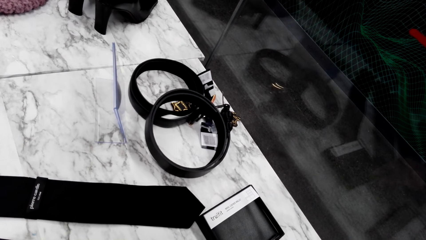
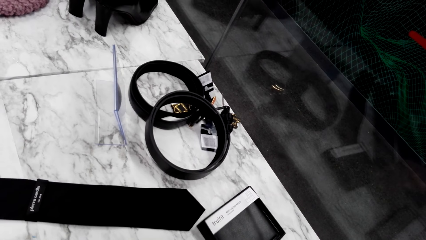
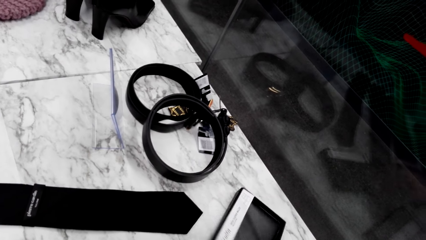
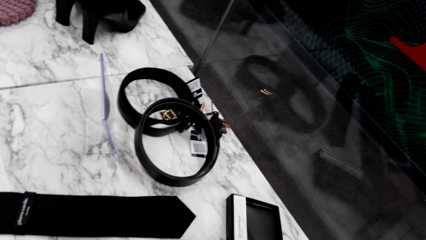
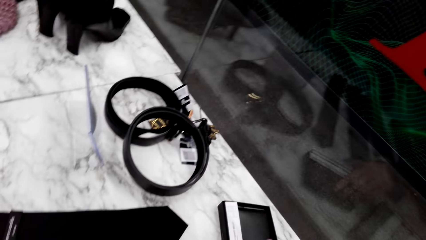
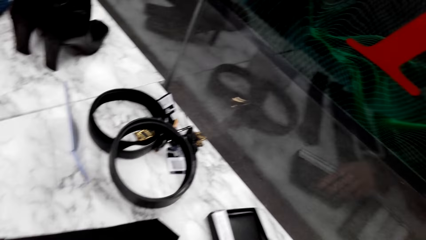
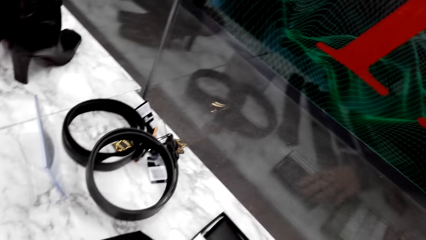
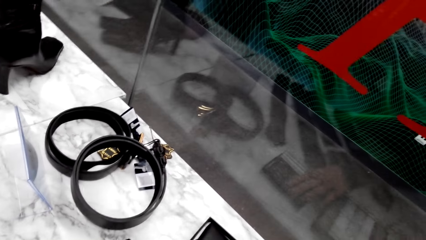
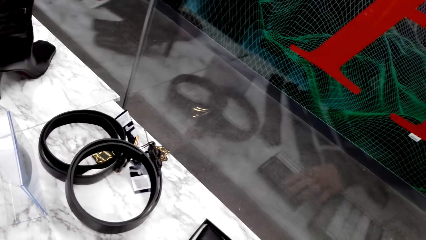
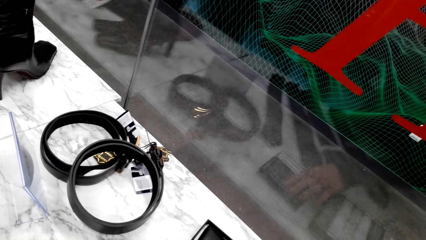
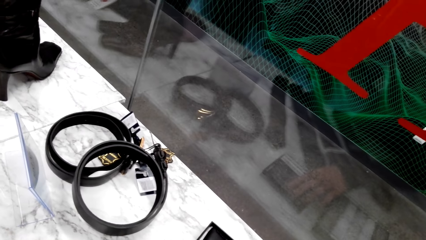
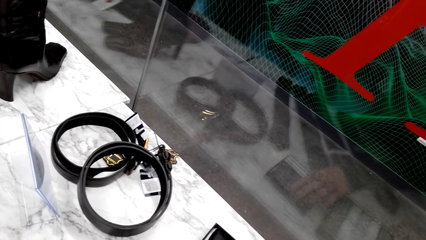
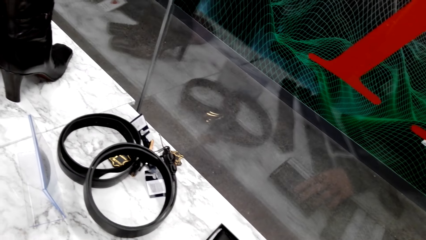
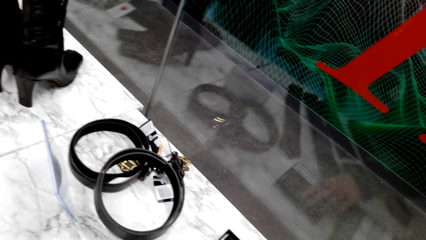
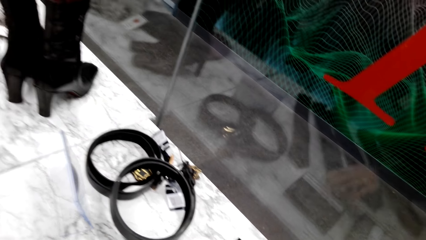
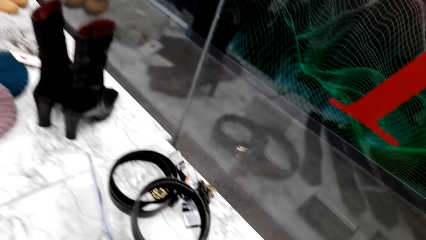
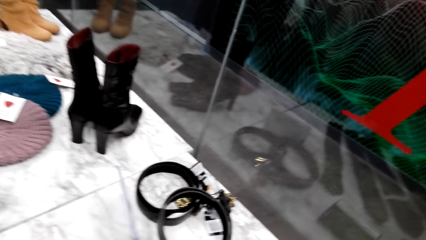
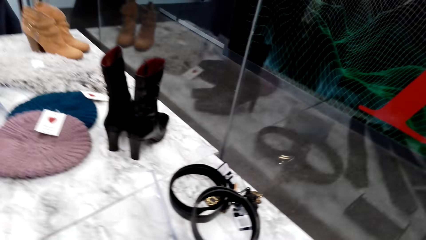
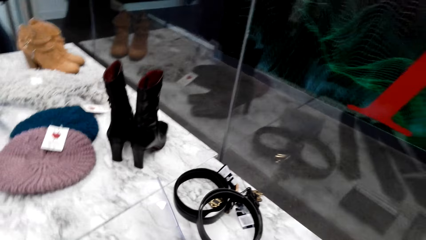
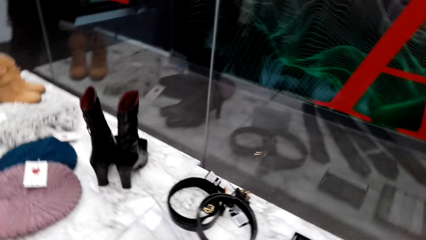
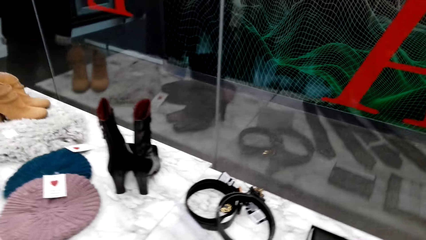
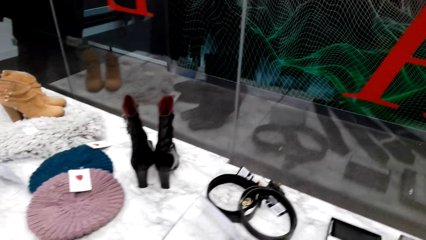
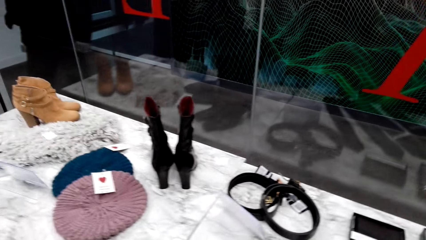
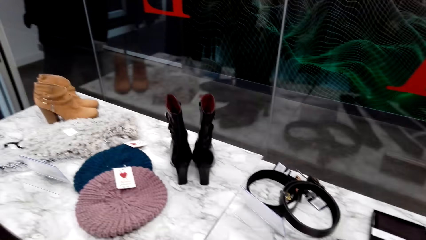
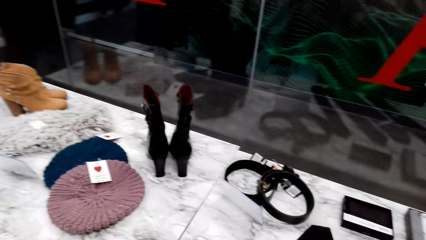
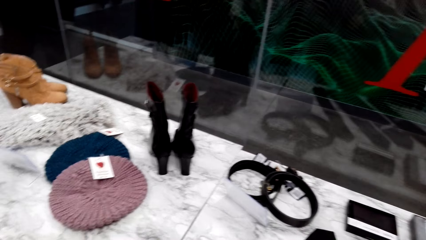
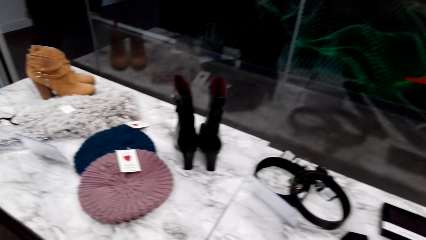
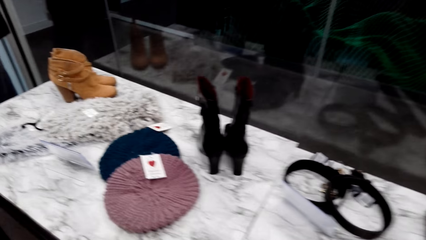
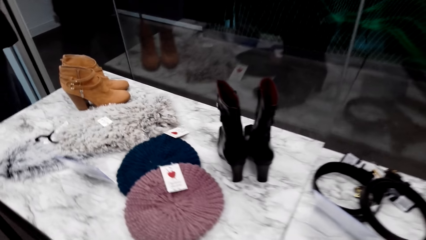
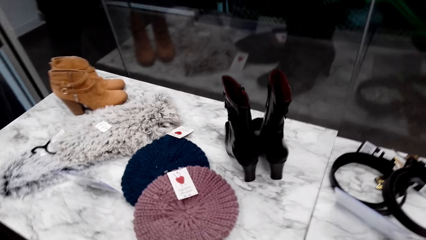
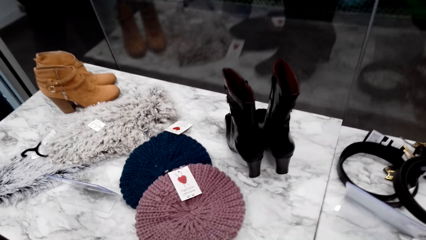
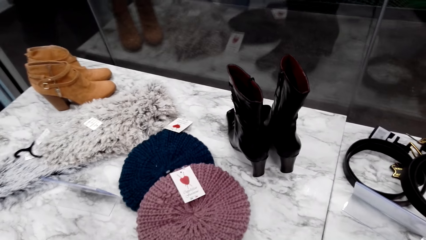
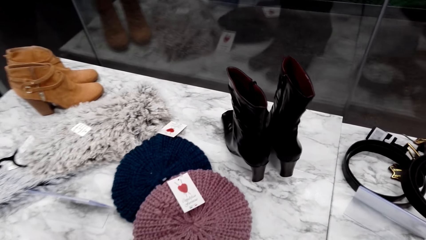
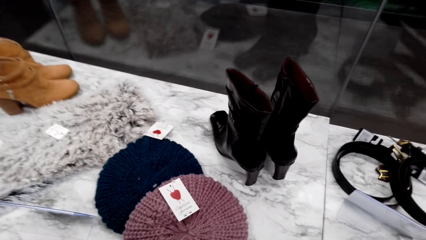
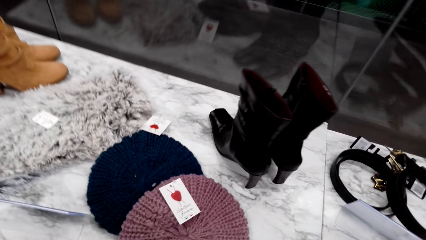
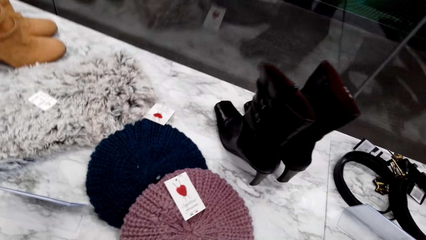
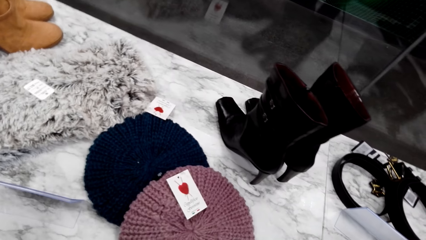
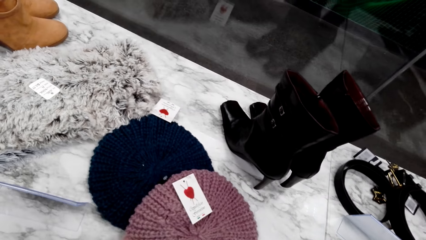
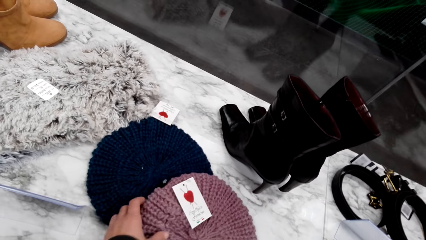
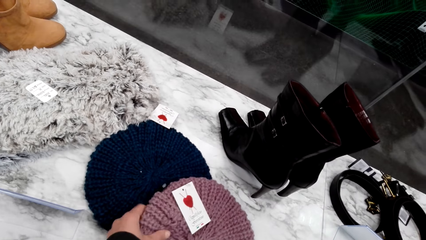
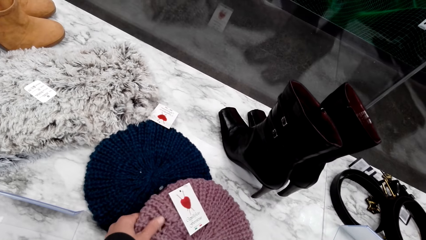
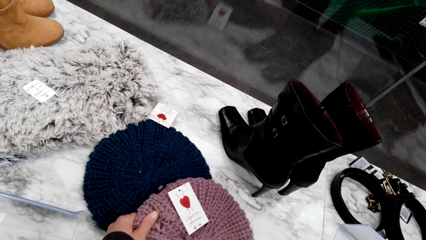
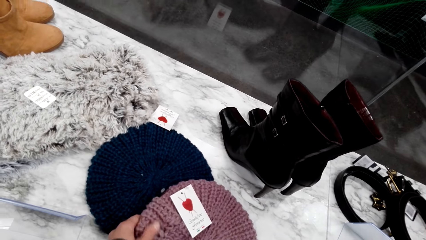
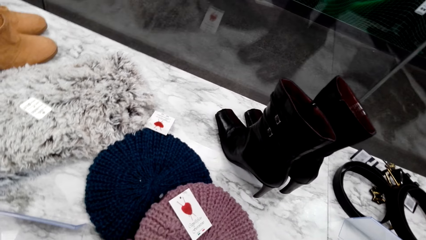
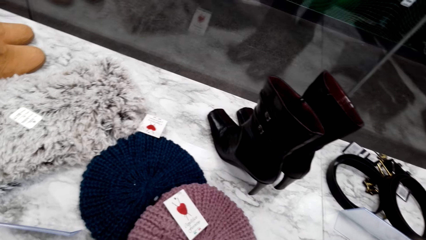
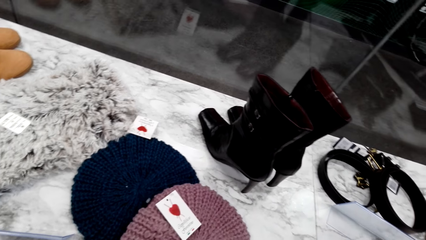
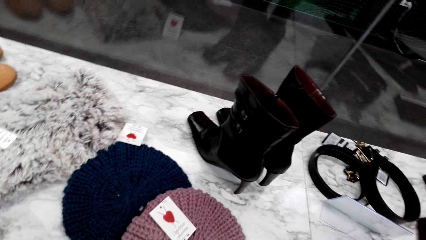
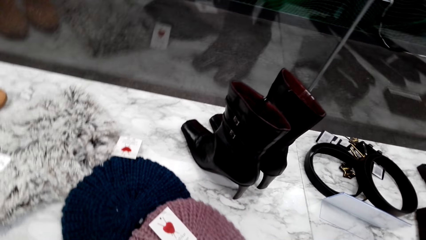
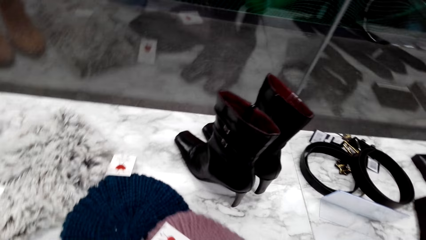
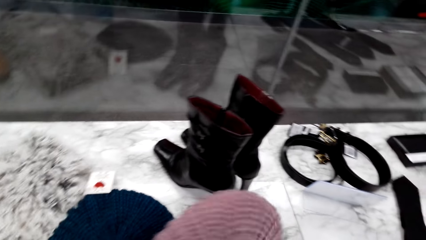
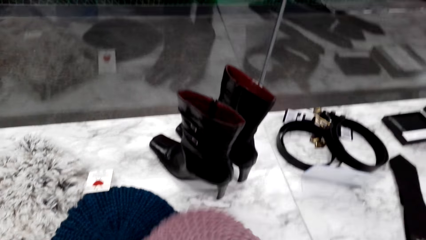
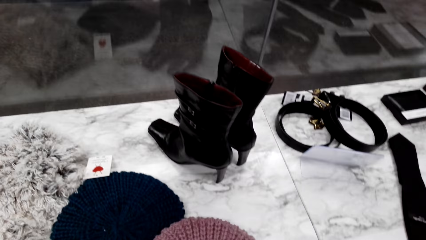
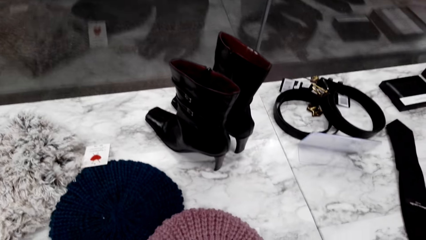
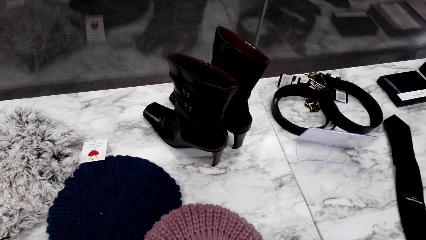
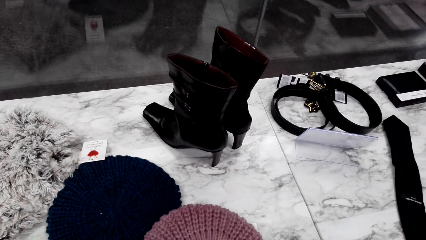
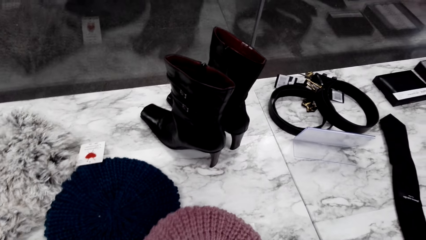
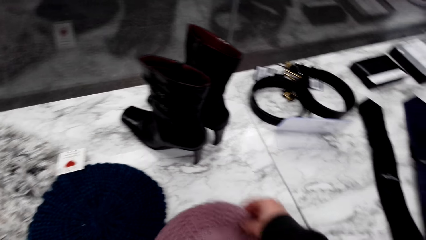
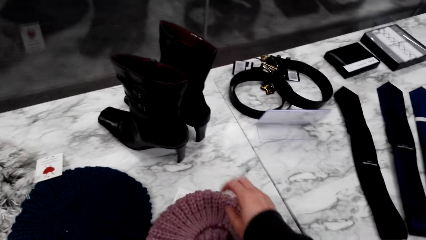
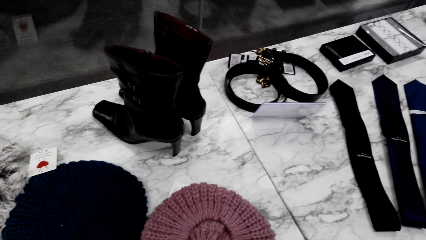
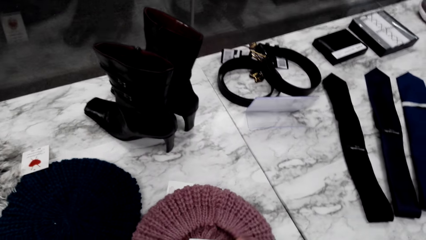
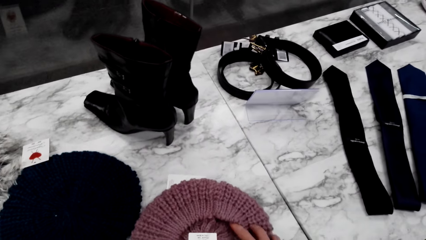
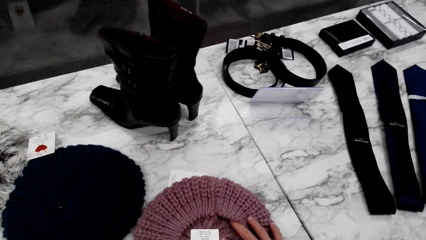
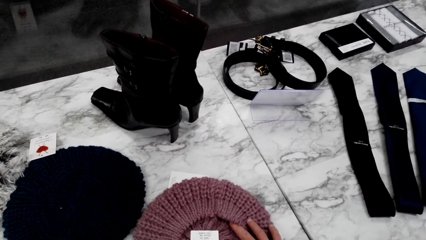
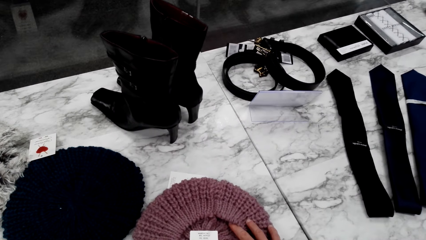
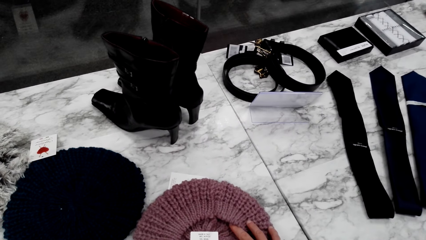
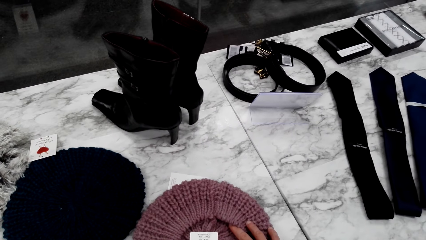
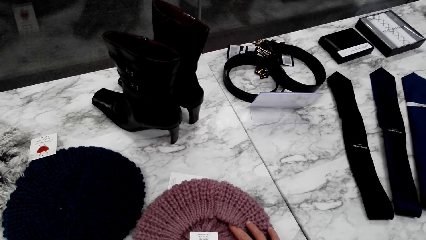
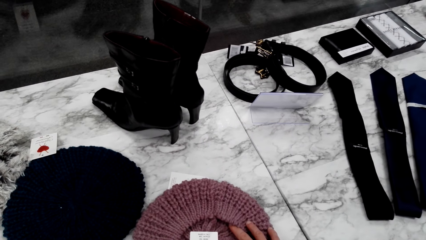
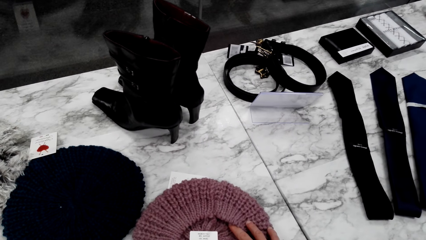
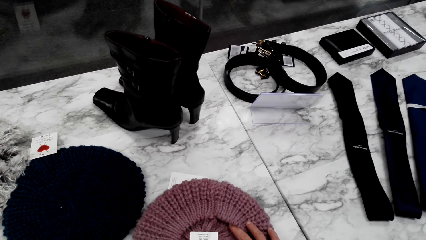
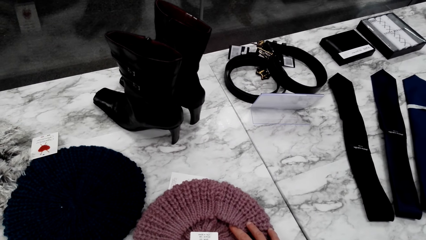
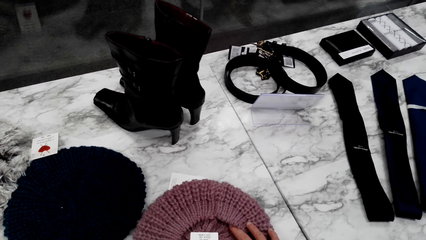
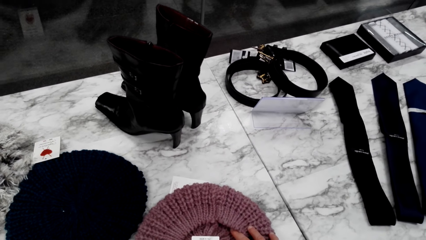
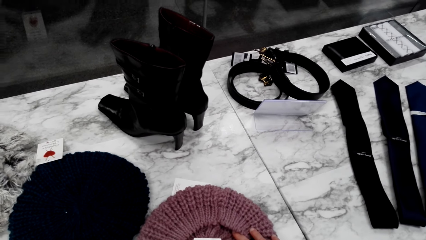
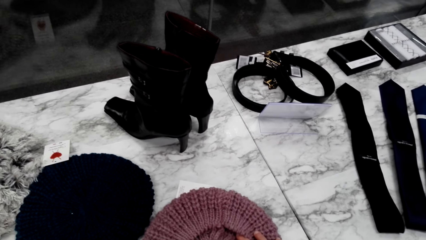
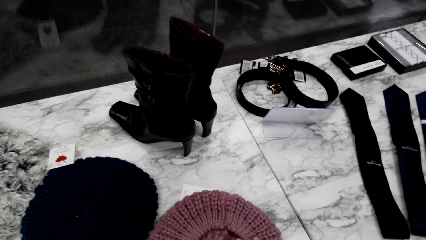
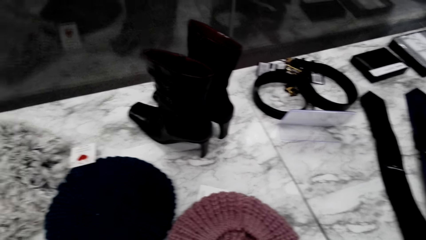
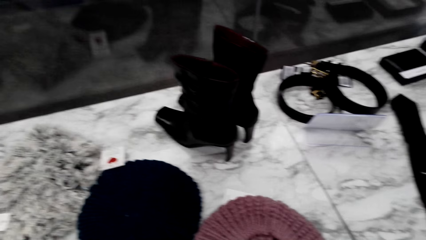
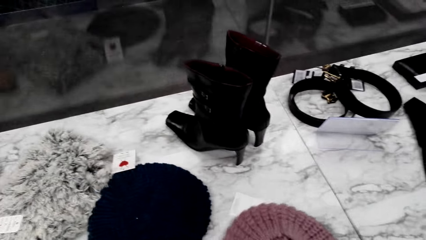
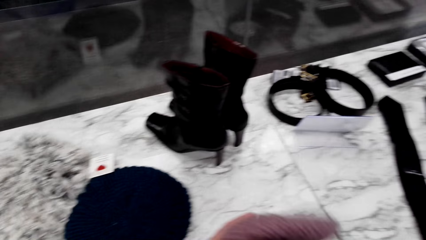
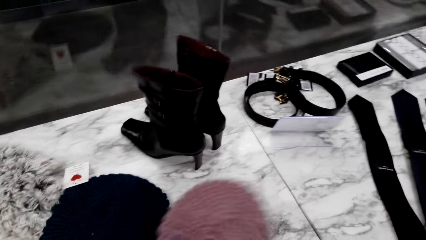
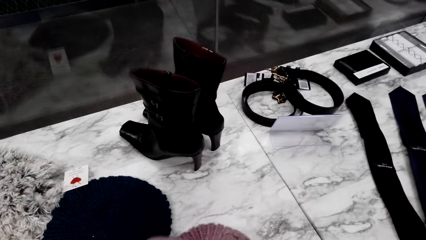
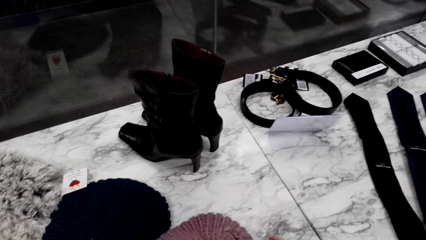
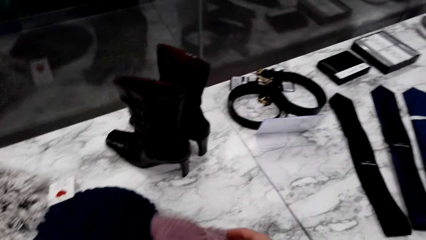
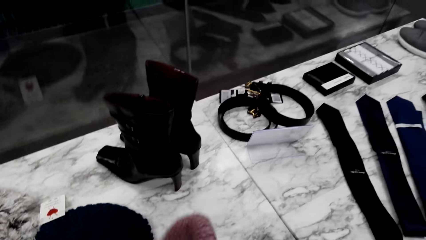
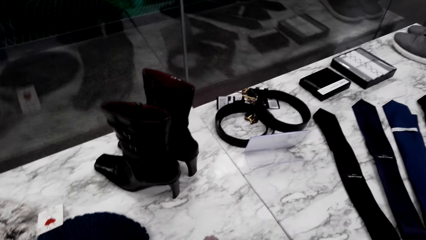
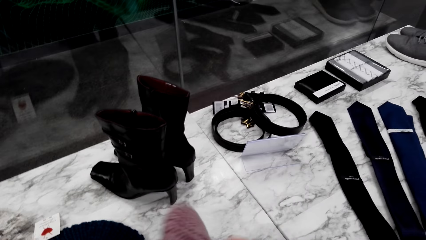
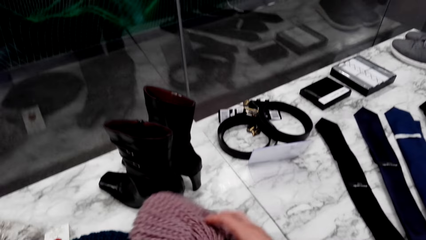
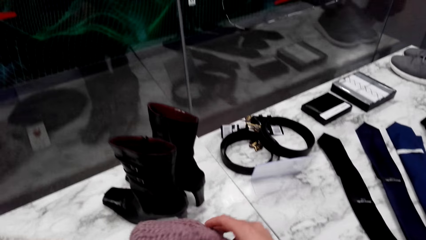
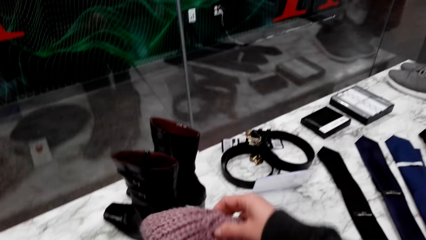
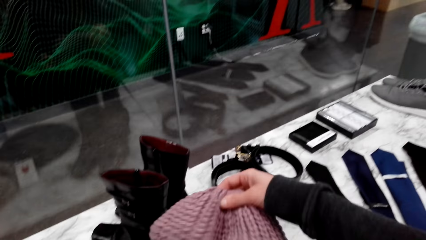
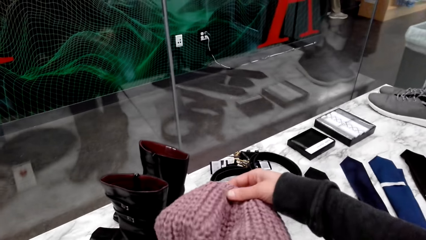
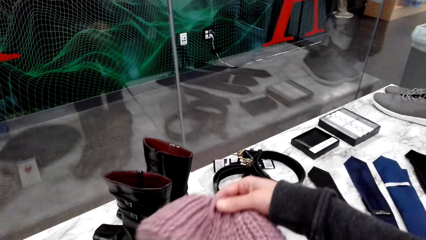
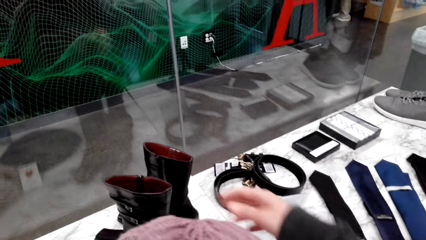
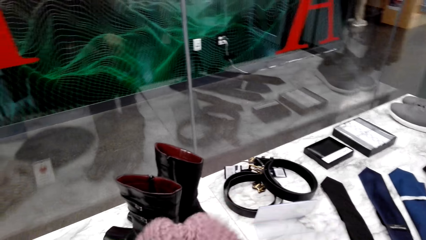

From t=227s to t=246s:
The camera wearer picks up the belt box. They check out the mavin cap. They pick up the crochet hat. They inspect the mavin cap.
